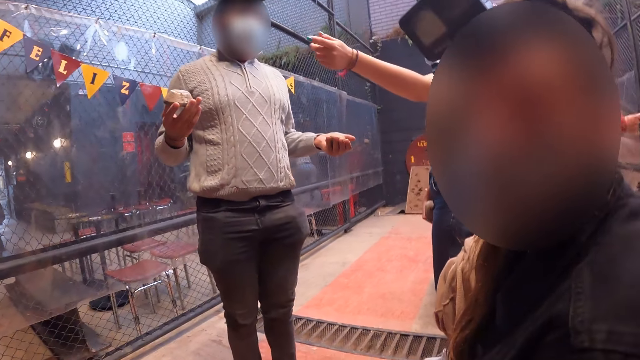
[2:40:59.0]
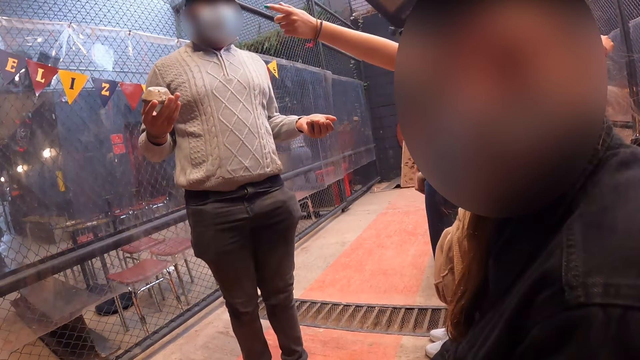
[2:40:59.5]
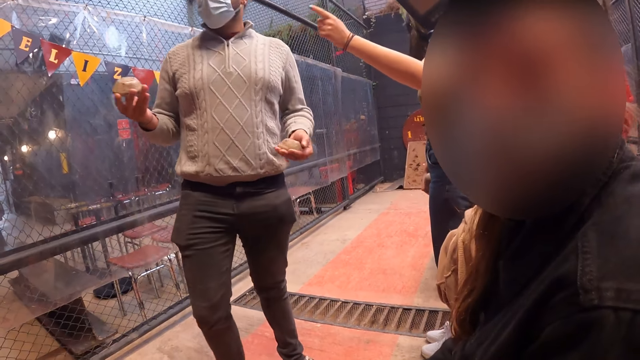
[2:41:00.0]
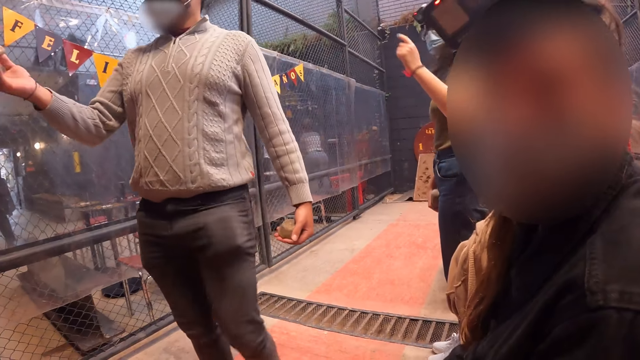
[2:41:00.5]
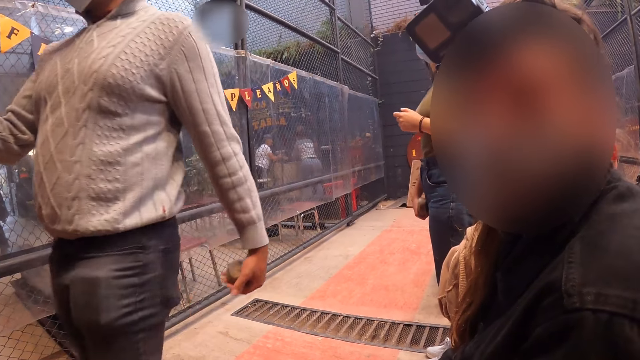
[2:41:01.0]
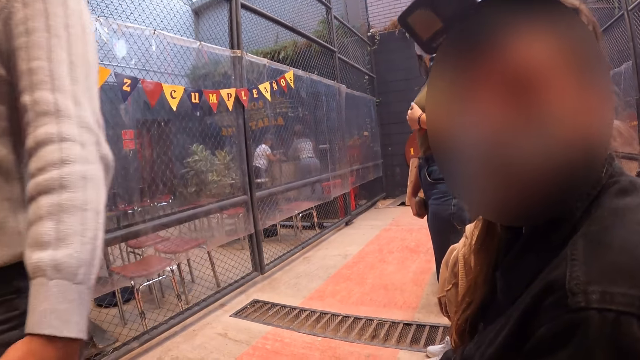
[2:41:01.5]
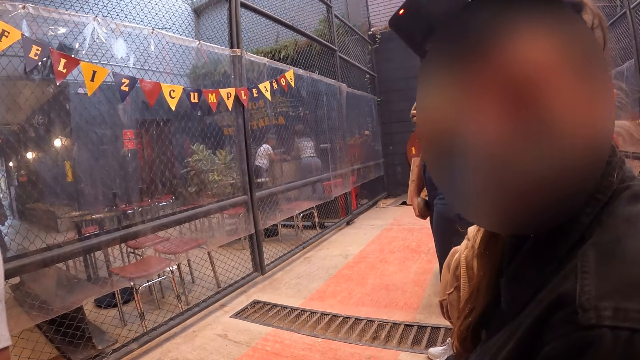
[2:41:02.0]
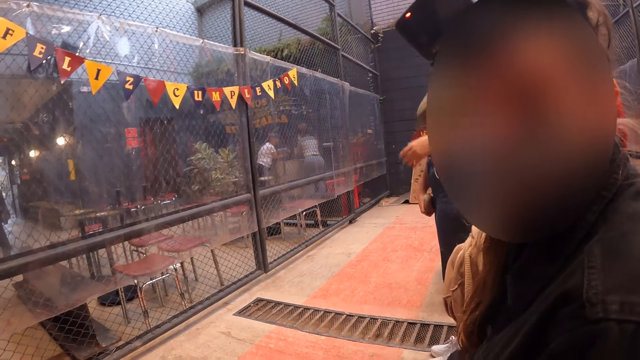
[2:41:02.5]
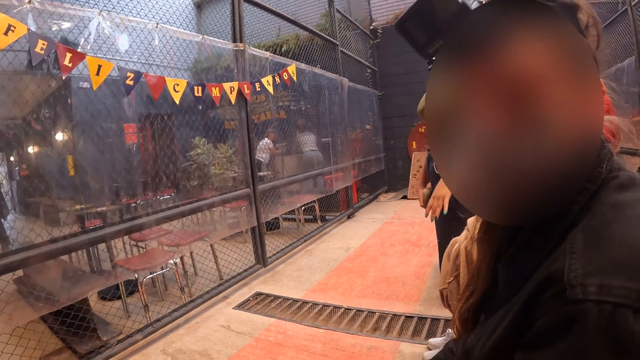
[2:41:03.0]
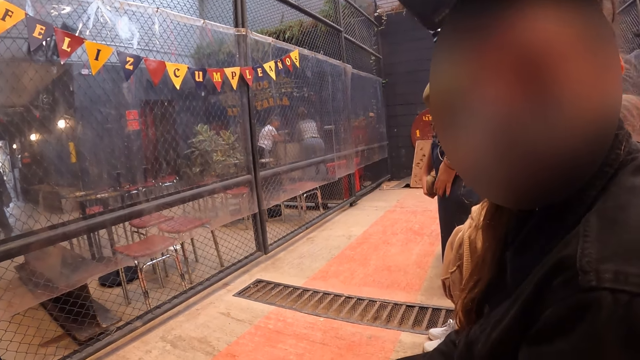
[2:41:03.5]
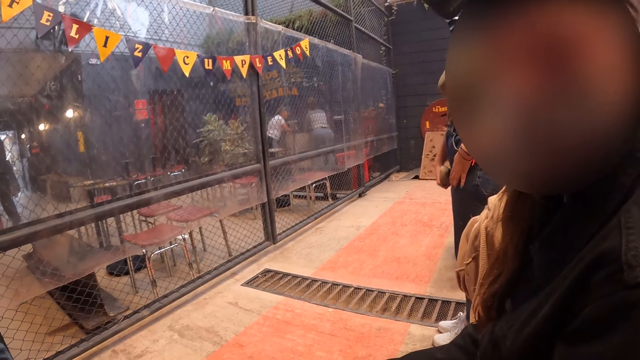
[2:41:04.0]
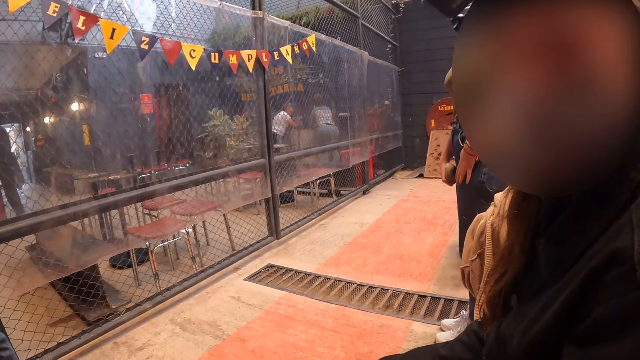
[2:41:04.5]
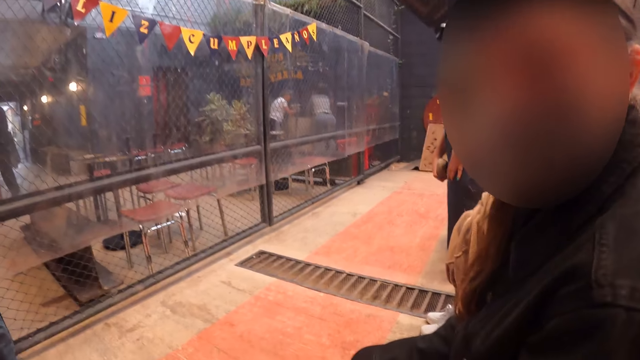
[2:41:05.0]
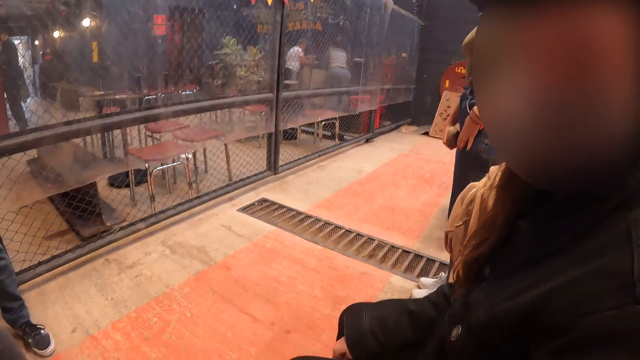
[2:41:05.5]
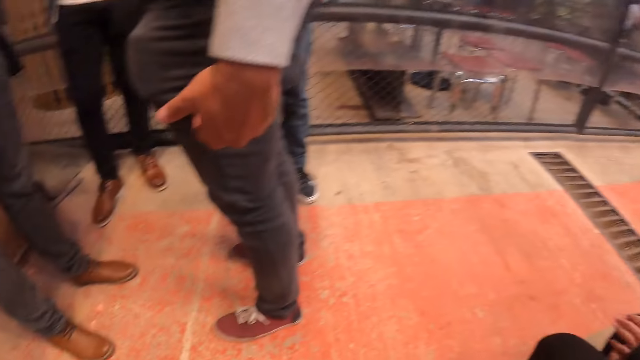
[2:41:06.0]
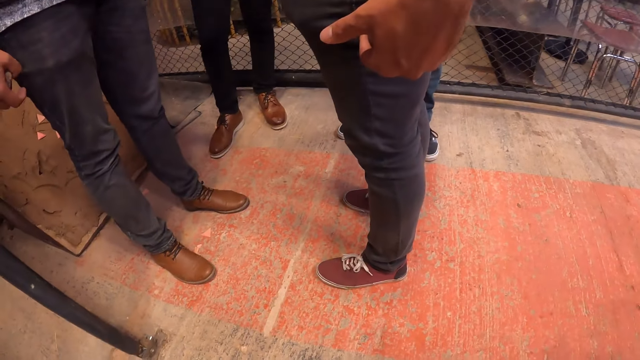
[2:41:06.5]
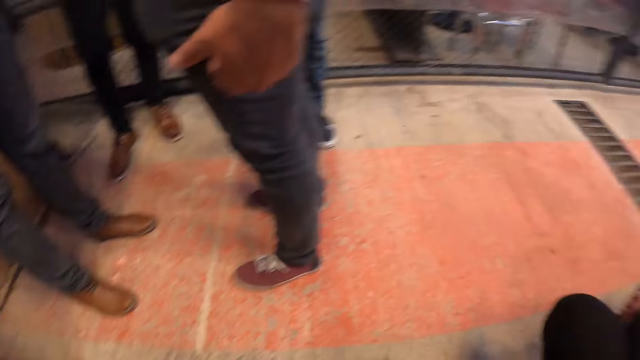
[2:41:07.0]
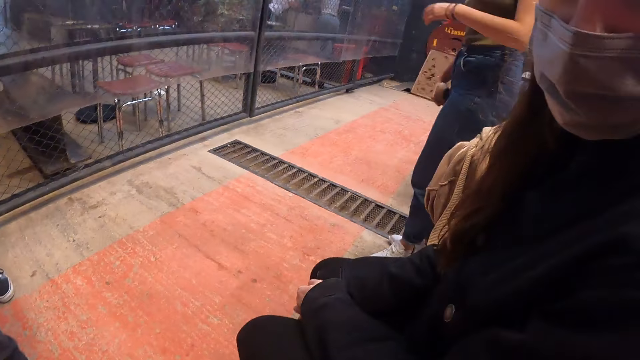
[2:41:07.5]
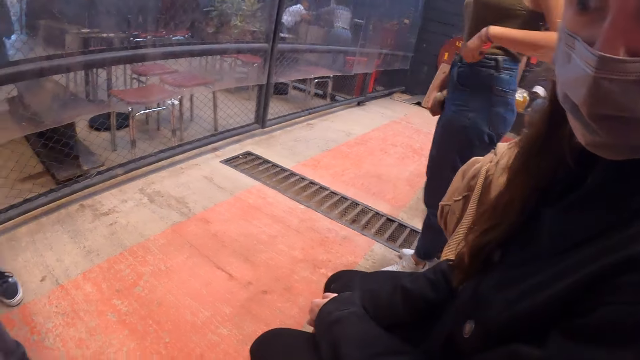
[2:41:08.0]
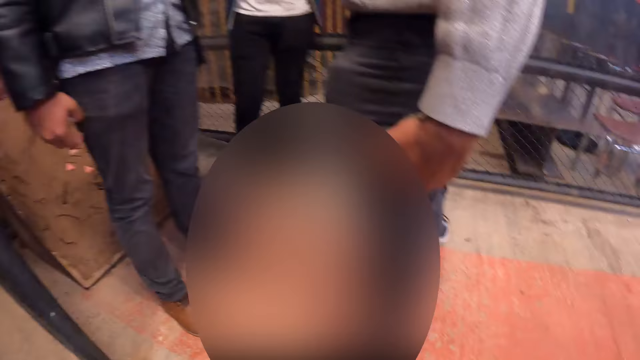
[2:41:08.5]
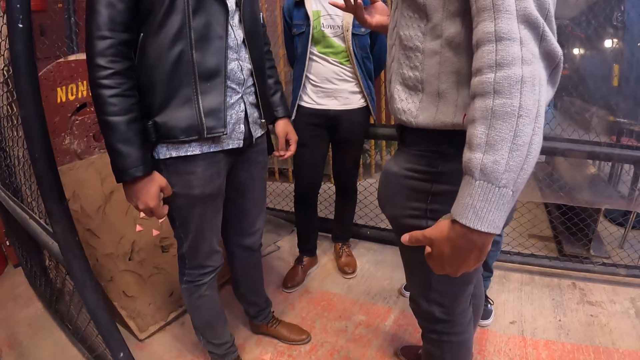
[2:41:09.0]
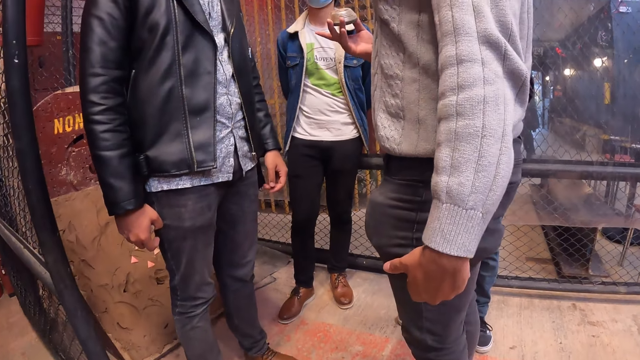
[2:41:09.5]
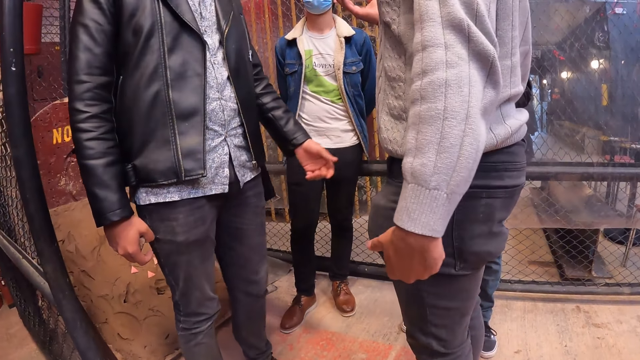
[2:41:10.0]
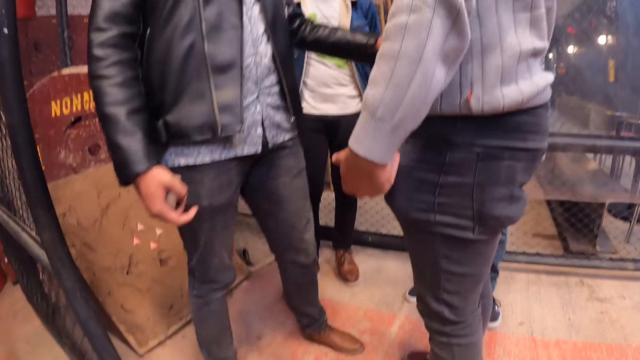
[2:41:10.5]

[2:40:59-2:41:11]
The camera wearer looks at the floor.

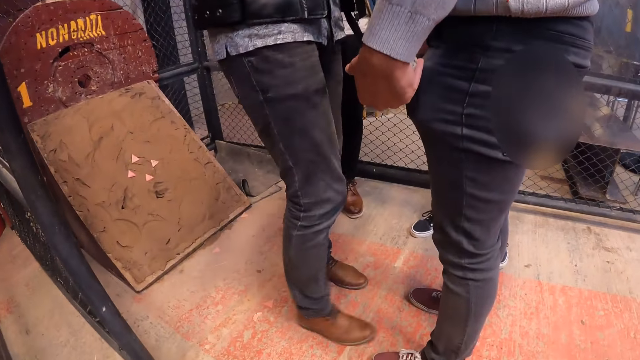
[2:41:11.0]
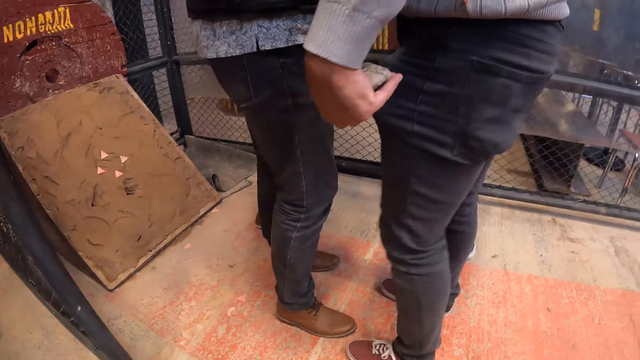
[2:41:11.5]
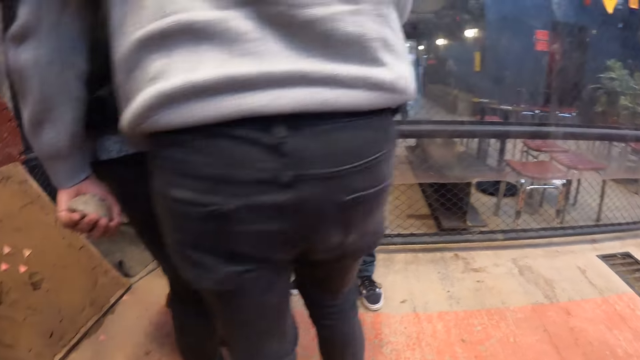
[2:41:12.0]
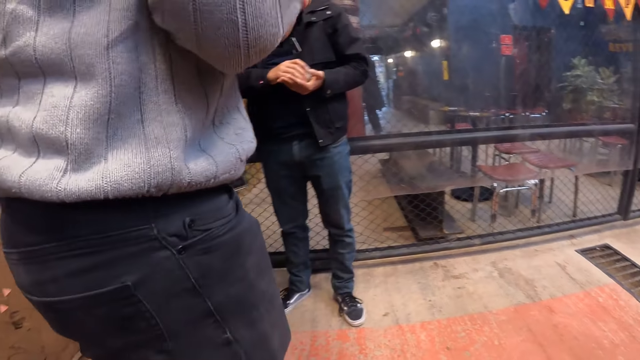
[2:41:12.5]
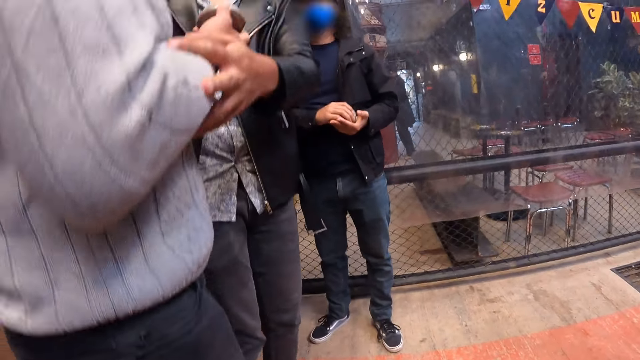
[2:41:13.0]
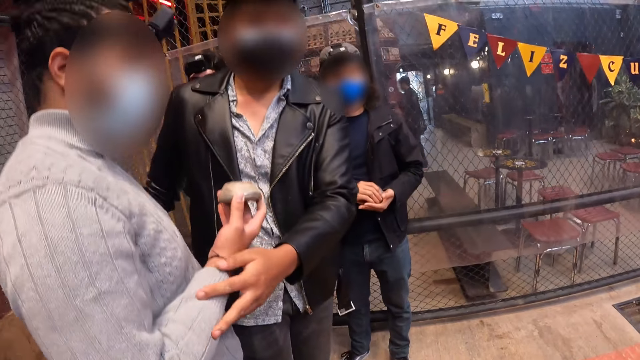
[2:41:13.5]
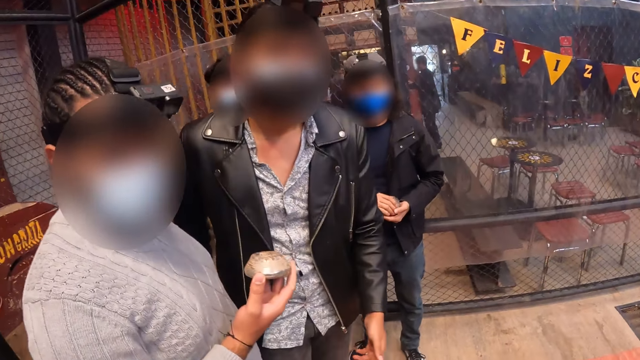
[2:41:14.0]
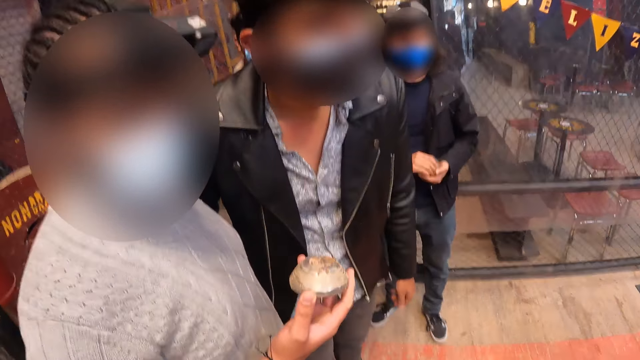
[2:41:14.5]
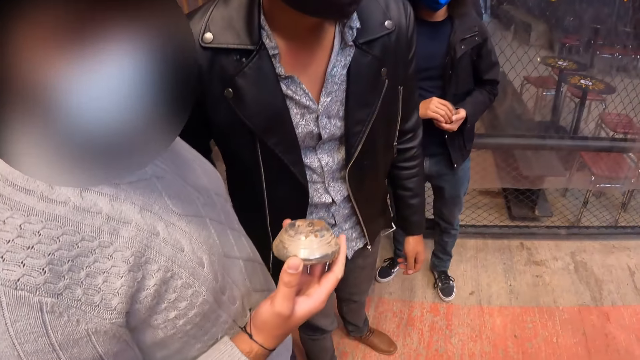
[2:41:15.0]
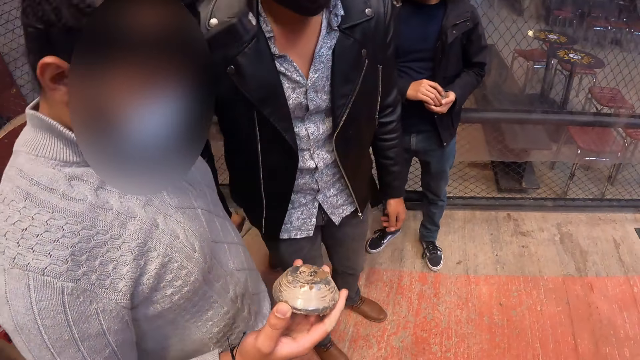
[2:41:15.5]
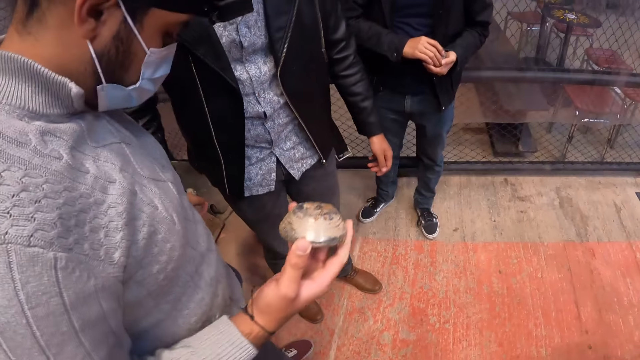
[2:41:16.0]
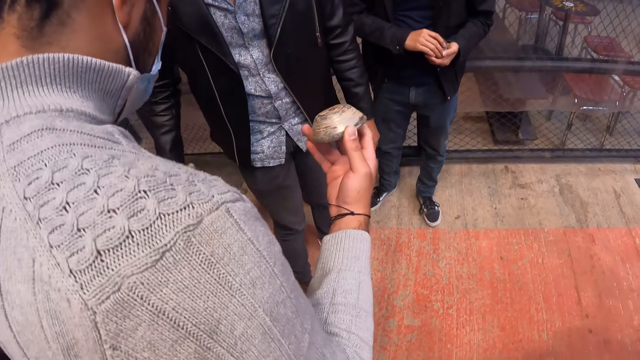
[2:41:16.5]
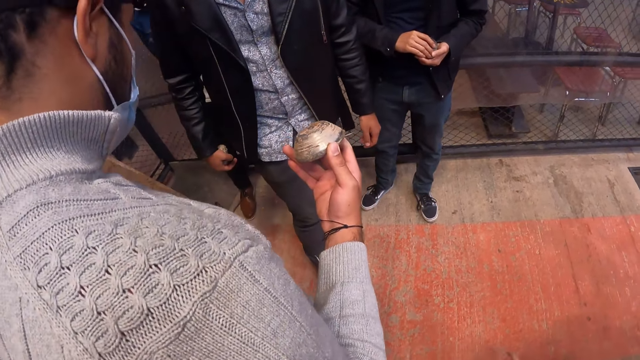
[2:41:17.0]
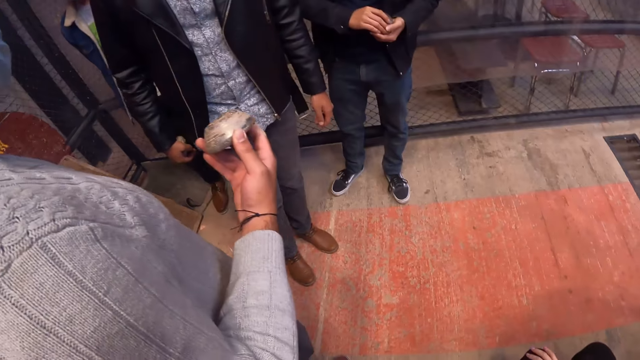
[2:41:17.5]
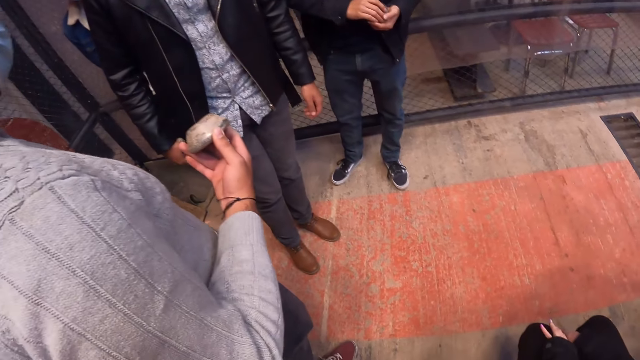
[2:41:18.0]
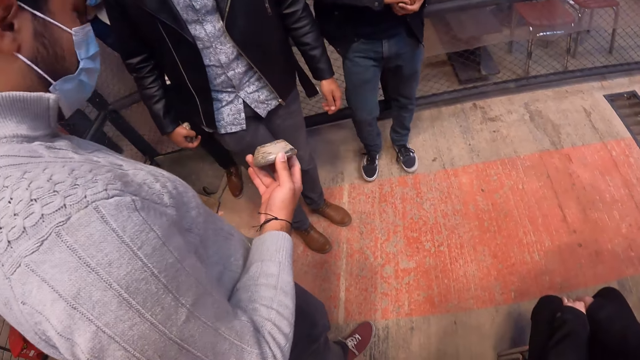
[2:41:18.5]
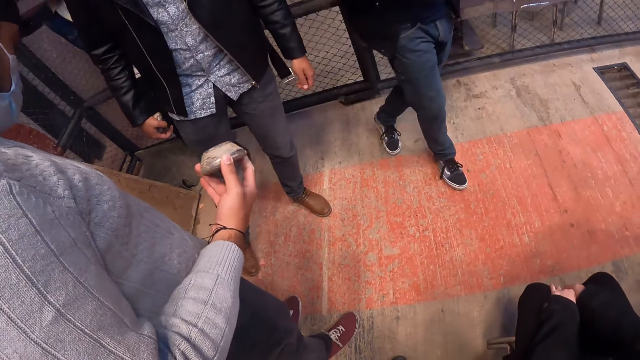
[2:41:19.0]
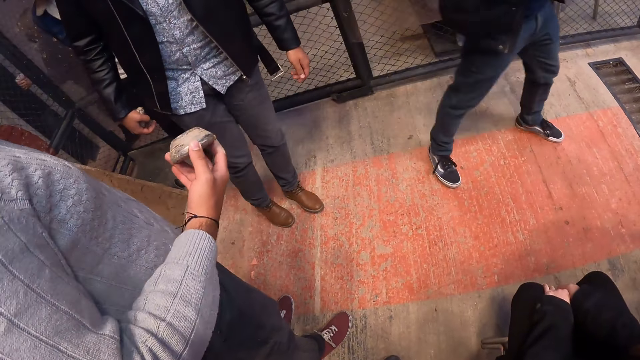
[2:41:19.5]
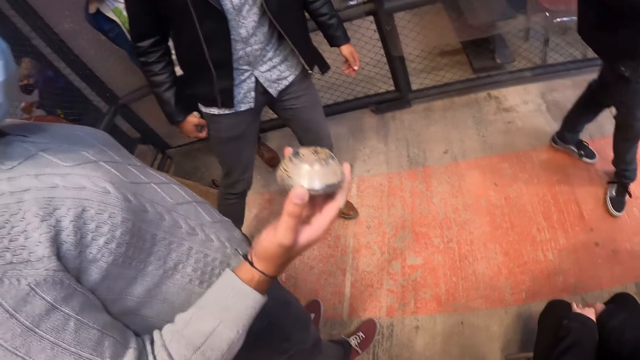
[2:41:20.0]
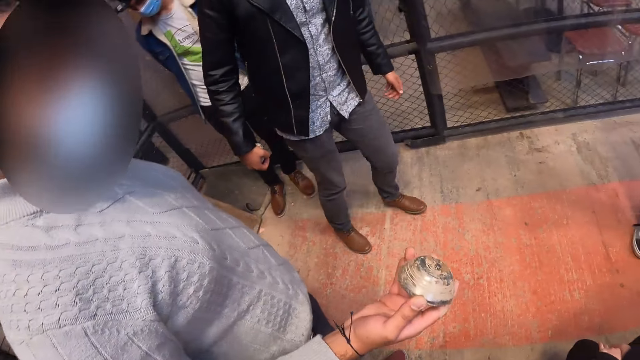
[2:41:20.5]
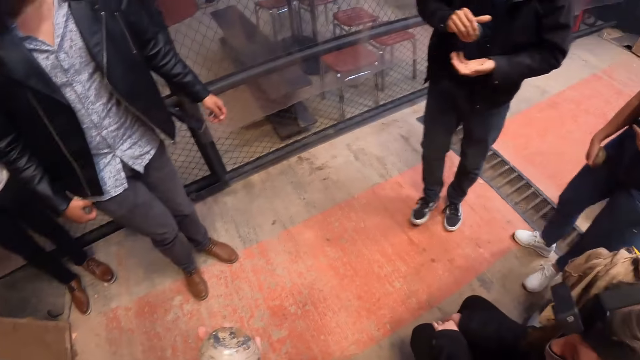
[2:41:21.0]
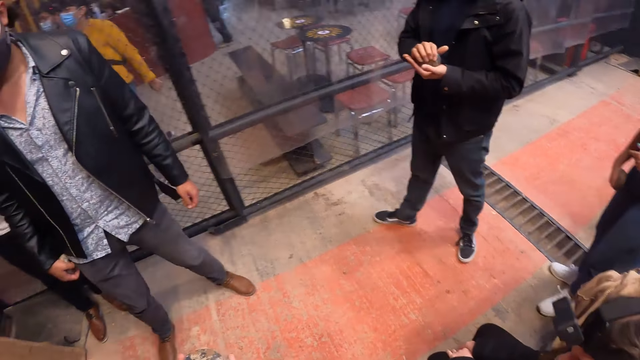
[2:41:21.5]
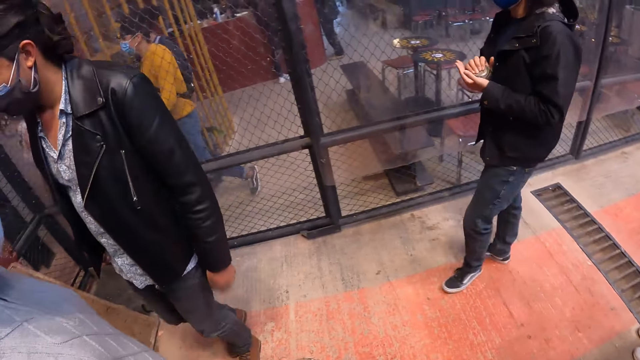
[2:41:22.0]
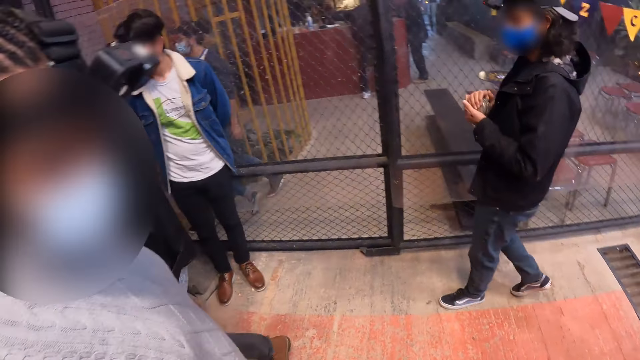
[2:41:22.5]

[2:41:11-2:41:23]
The camera wearer looks at a man.
